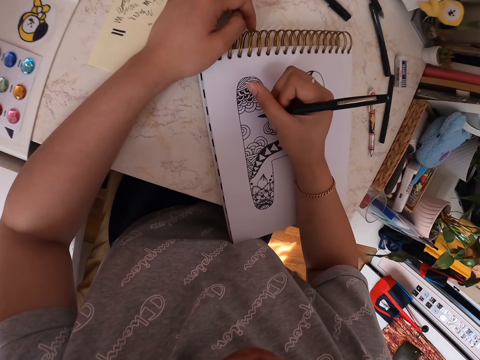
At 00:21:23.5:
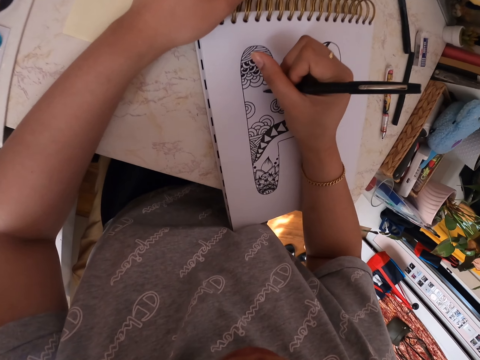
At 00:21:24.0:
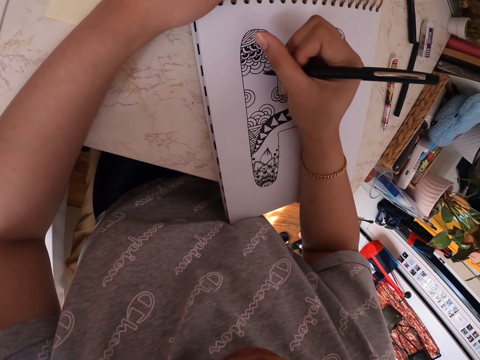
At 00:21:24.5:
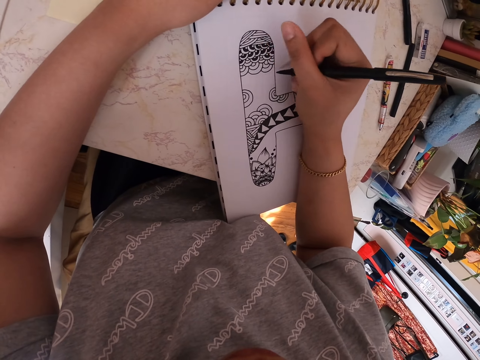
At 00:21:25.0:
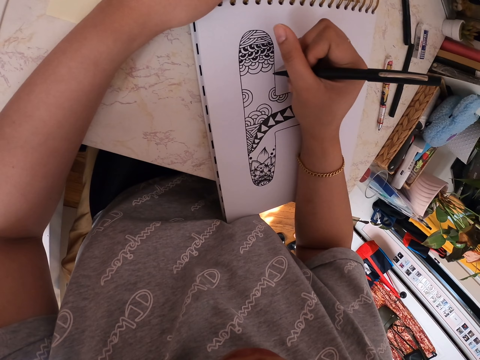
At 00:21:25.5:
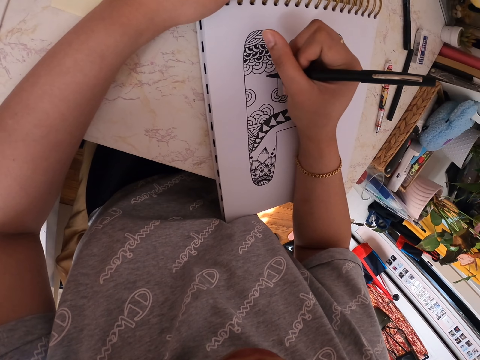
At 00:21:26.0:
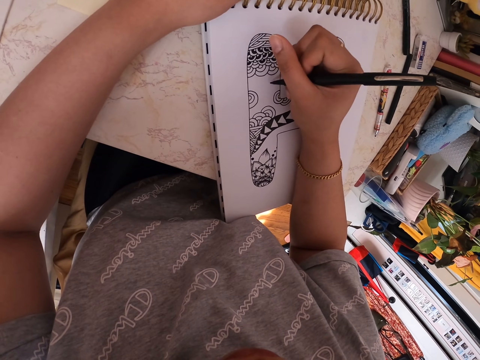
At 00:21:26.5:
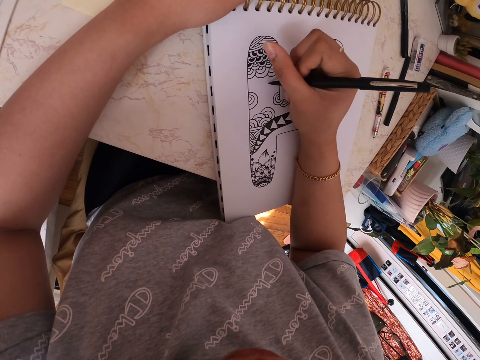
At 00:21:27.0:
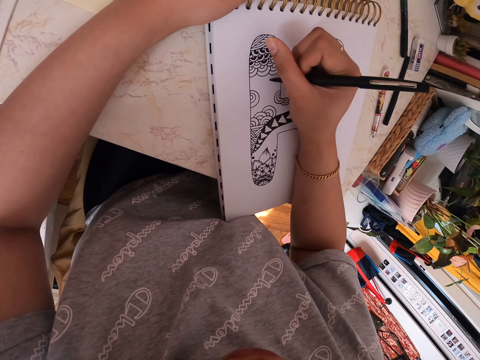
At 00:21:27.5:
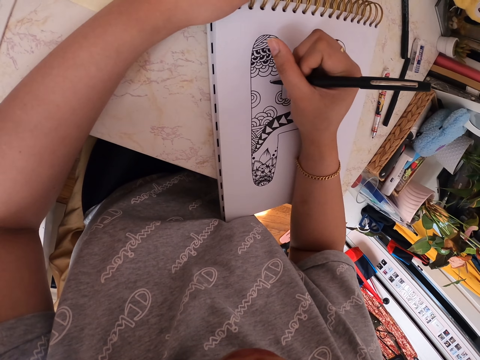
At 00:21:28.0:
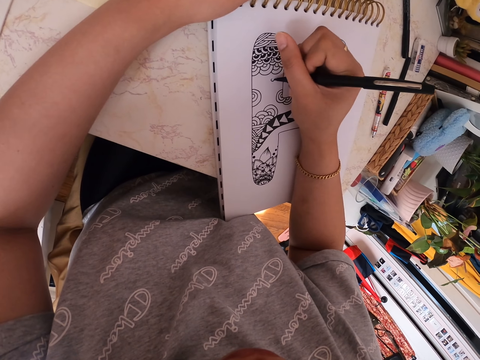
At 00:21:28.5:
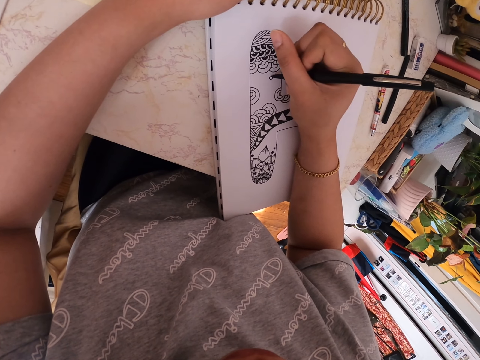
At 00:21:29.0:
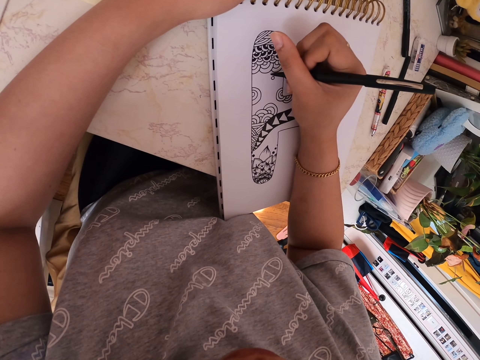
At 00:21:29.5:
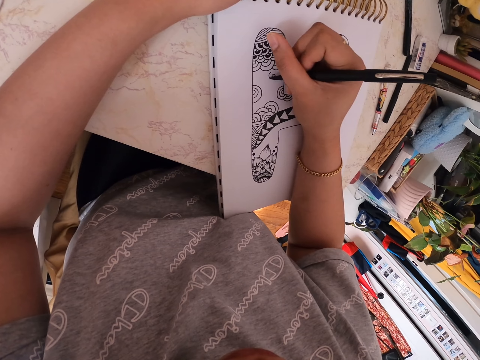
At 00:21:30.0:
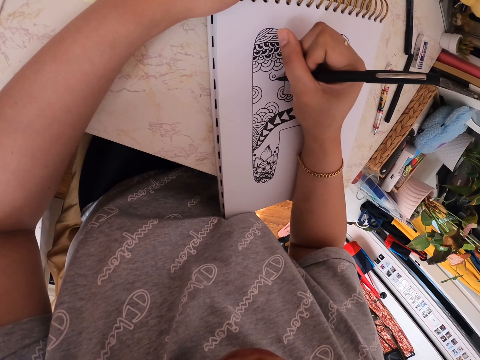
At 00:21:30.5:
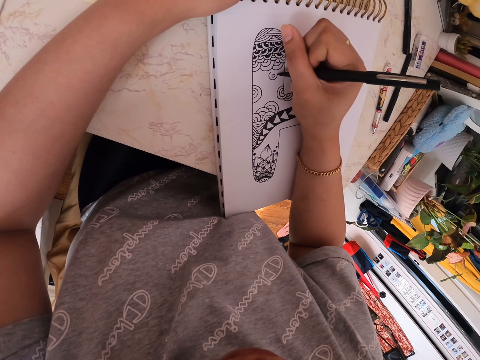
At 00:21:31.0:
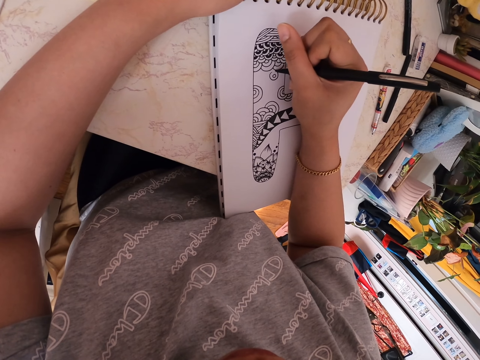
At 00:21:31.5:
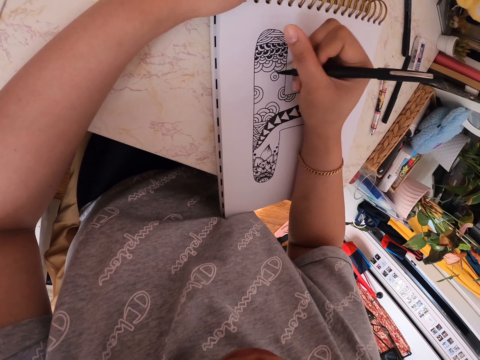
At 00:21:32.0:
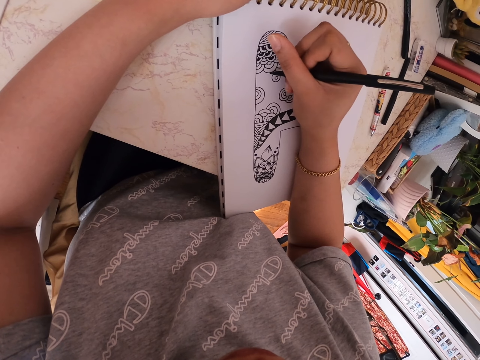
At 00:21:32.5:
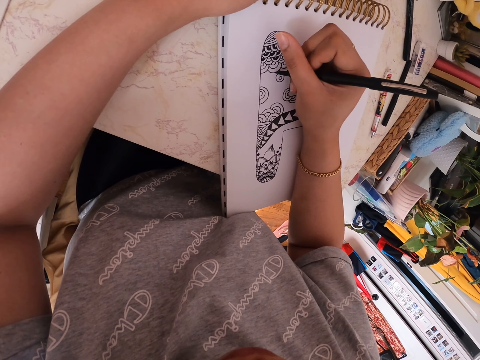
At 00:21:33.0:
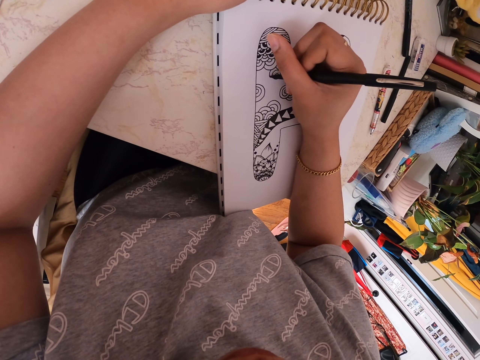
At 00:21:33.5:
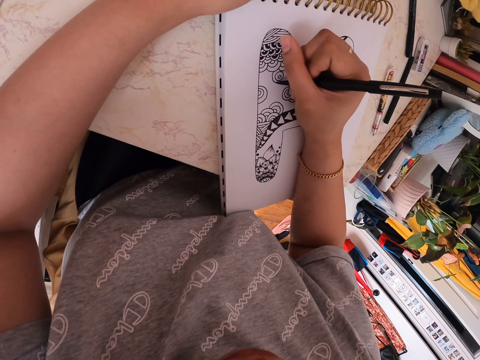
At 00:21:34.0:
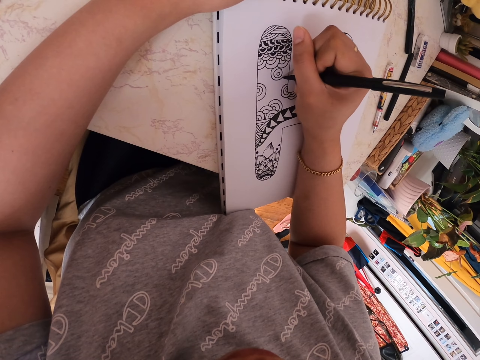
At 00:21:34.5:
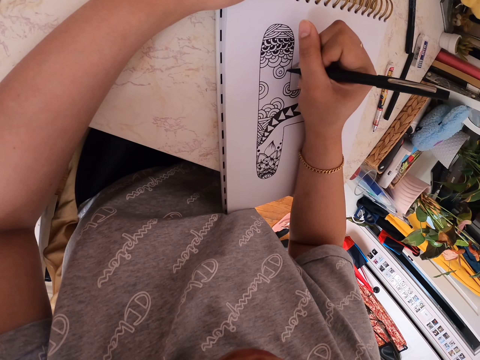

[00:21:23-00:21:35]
The camera wearer makes a drawing on a paper with a pen.

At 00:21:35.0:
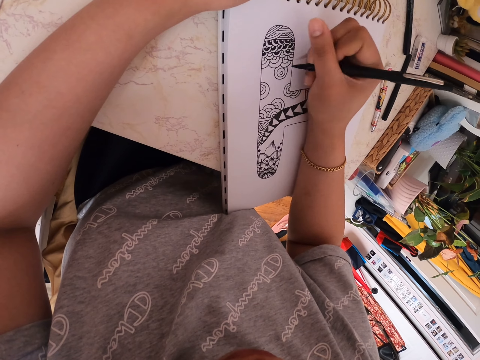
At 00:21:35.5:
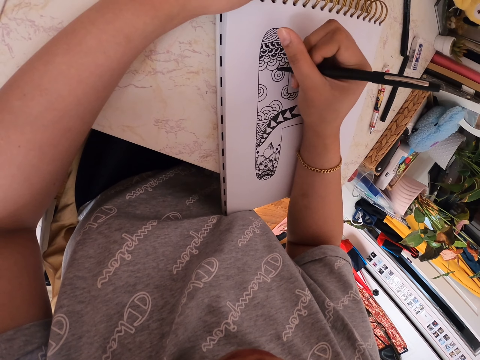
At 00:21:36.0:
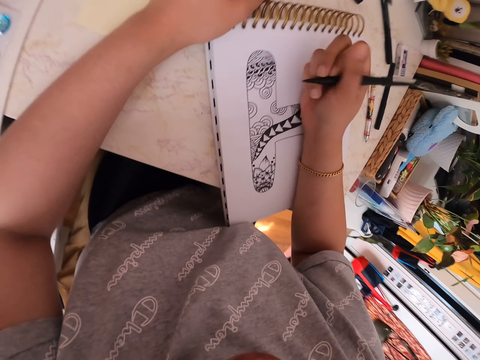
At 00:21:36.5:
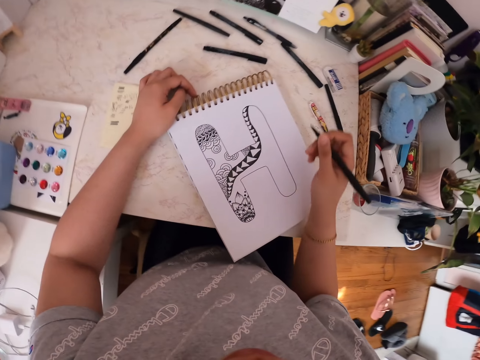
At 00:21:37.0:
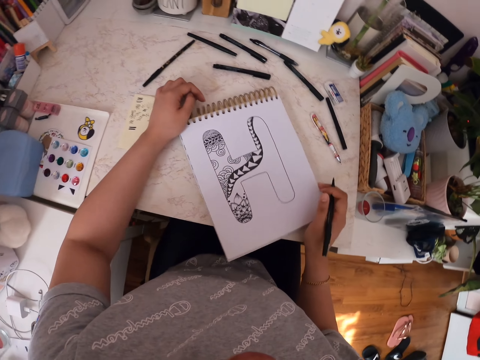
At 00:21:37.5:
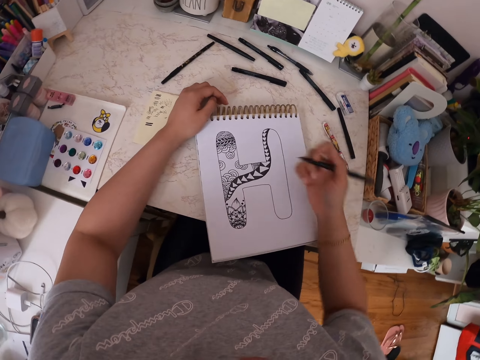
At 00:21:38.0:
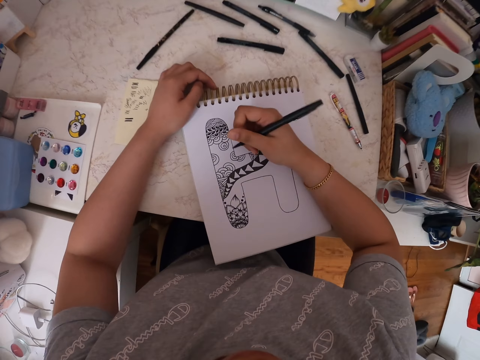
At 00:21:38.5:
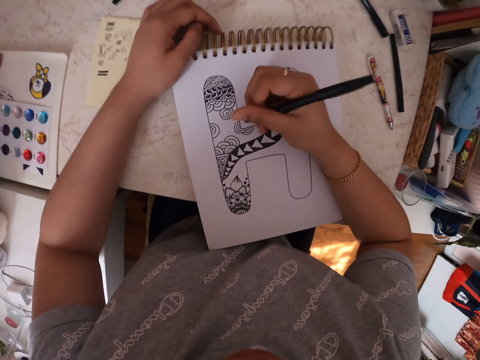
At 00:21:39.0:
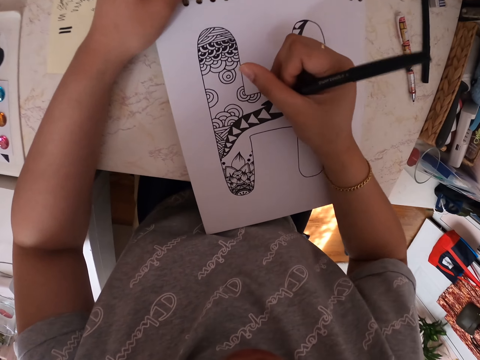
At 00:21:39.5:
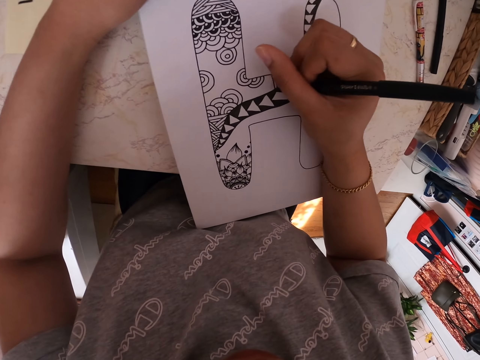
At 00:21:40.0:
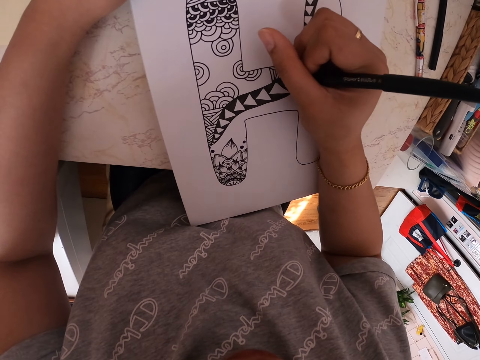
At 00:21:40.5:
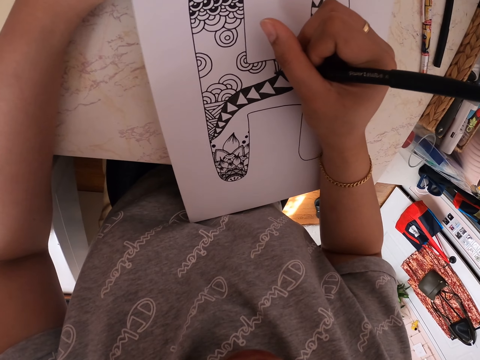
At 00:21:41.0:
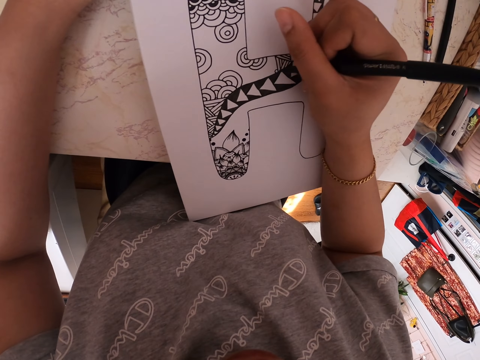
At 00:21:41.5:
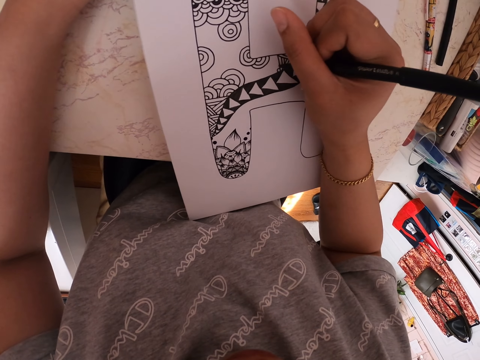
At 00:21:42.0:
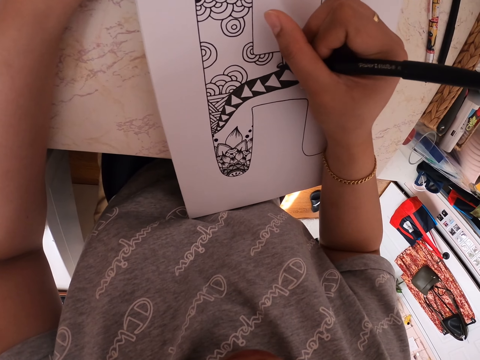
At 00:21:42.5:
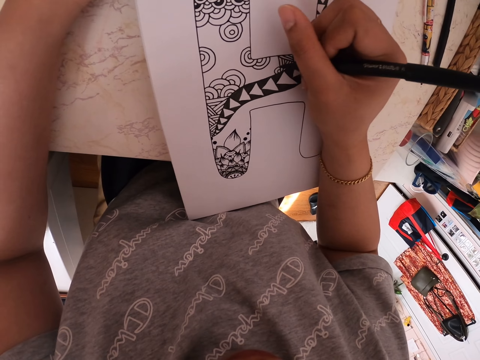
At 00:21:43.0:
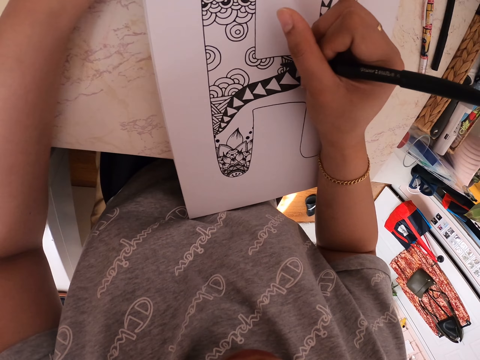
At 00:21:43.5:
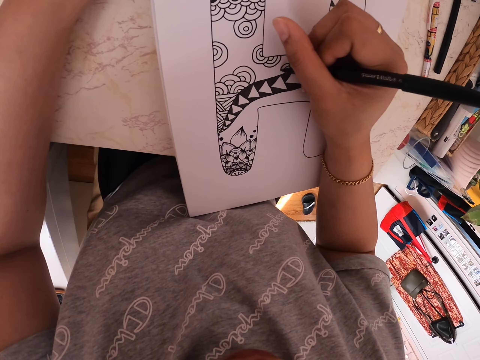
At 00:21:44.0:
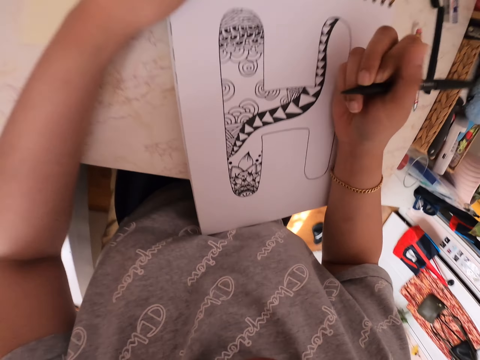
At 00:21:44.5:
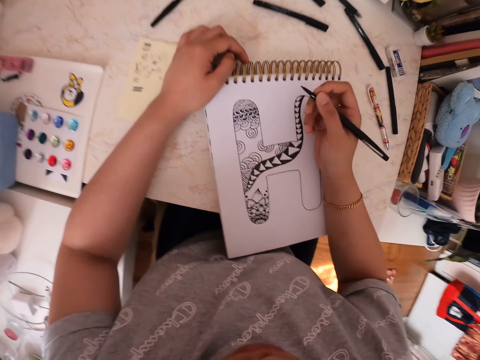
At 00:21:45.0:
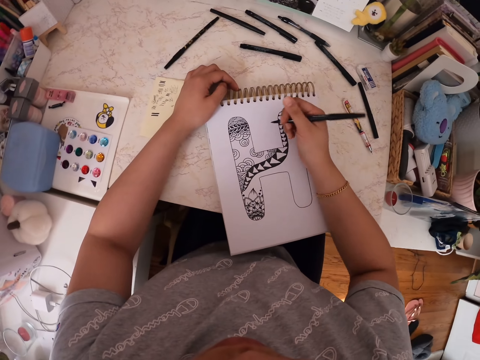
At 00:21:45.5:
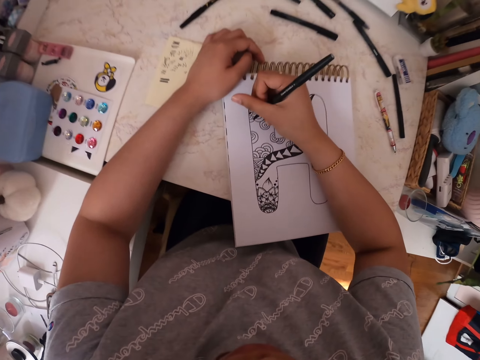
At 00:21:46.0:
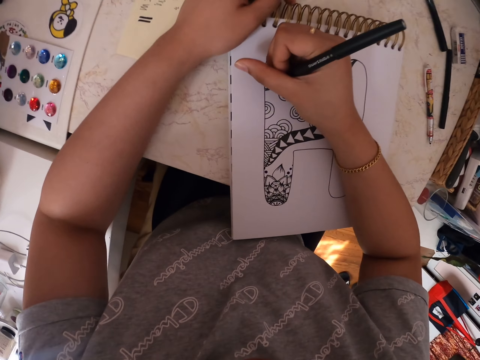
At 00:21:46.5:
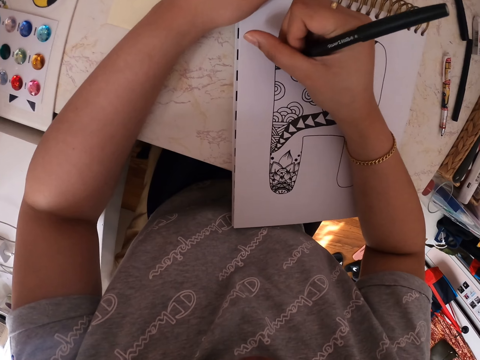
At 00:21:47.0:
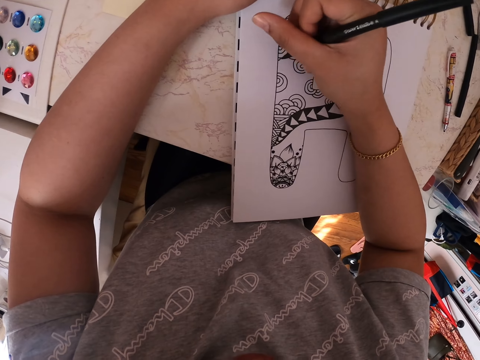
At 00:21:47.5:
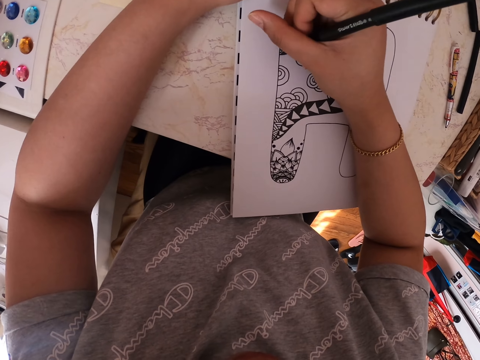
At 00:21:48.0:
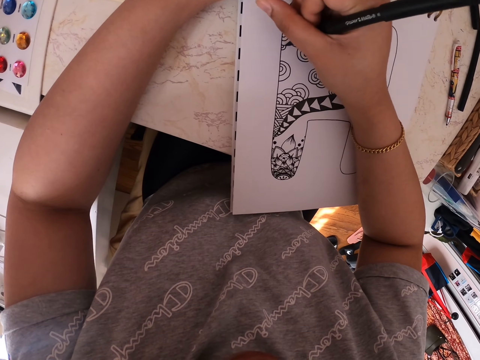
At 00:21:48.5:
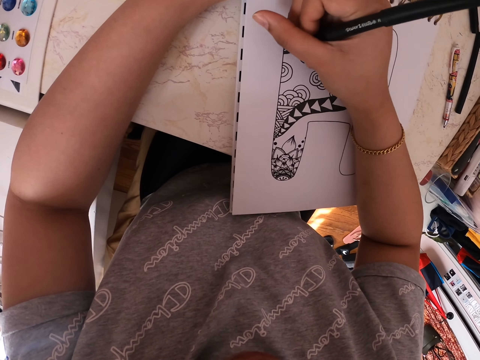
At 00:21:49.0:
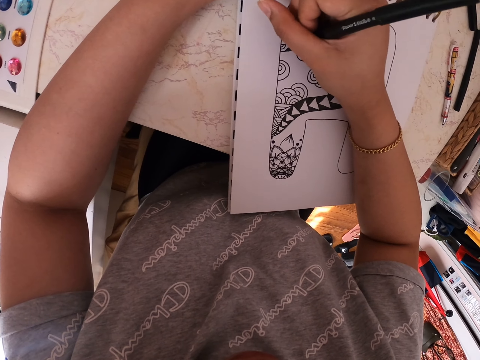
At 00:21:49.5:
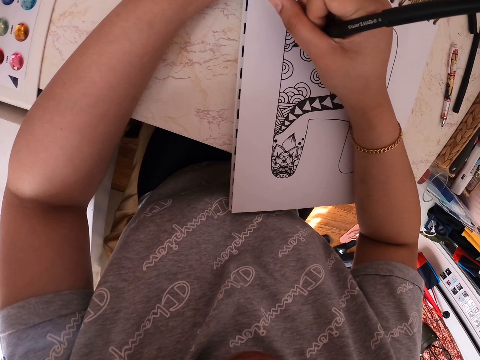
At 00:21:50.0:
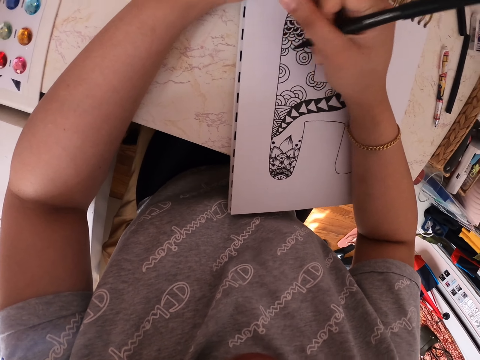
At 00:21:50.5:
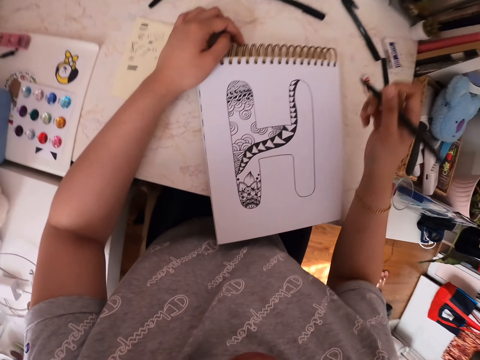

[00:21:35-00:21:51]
The camera wearer moves his hand. He moves the drawing book. He makes a drawing on a paper with a pen. He moves his hand. He makes a drawing on the paper with the pen.
